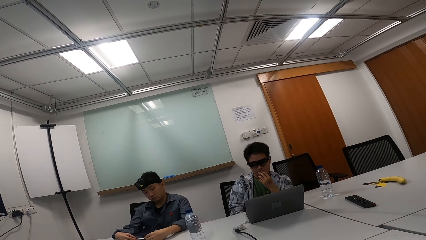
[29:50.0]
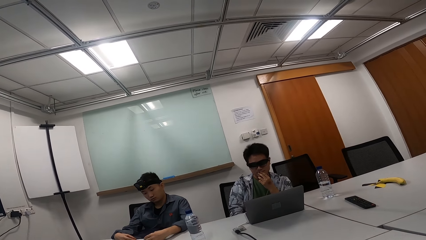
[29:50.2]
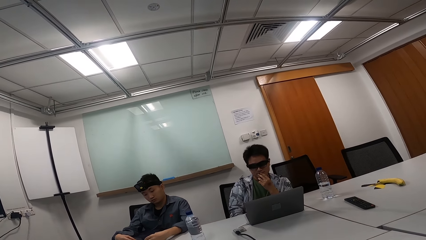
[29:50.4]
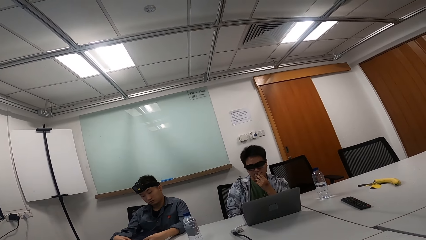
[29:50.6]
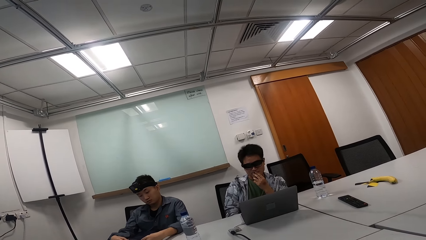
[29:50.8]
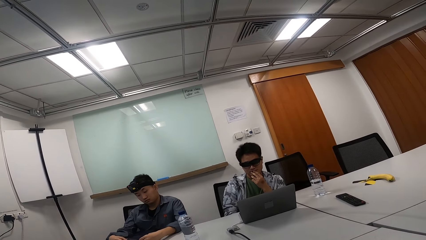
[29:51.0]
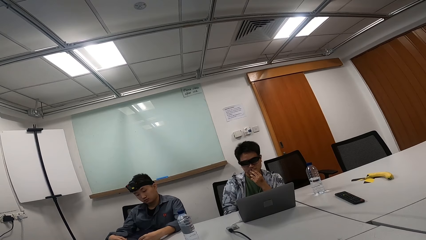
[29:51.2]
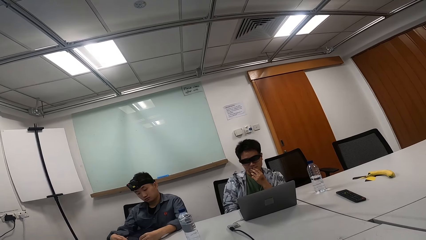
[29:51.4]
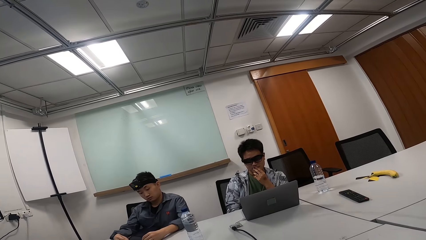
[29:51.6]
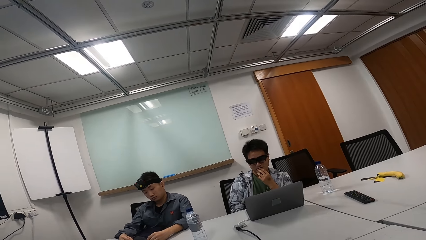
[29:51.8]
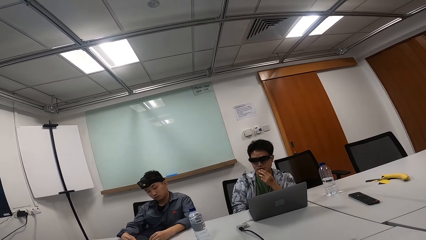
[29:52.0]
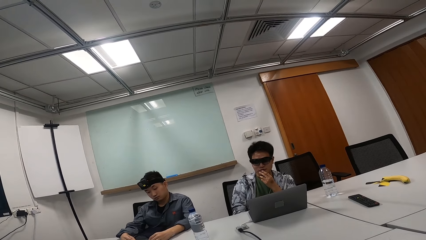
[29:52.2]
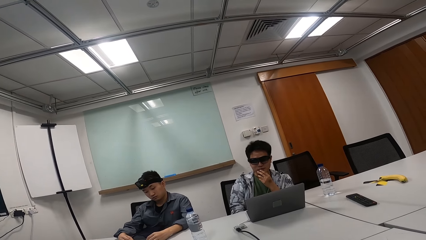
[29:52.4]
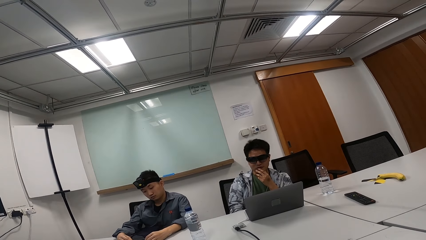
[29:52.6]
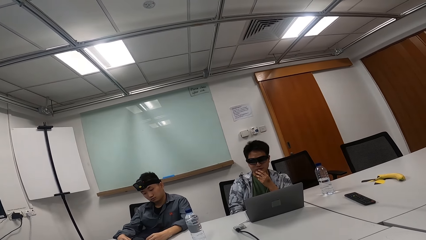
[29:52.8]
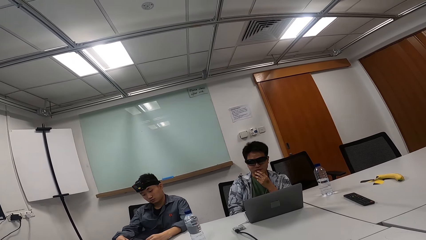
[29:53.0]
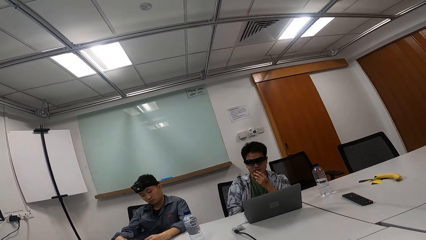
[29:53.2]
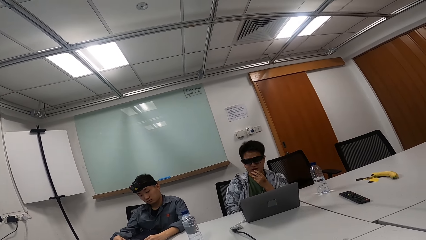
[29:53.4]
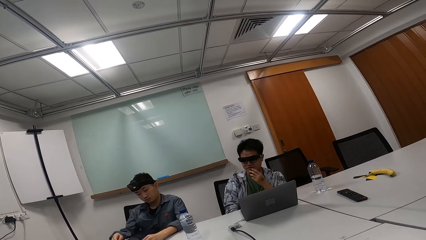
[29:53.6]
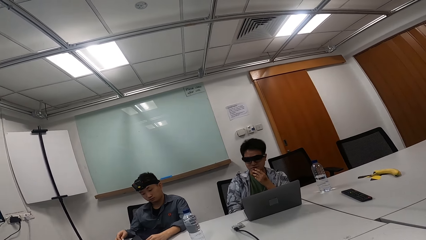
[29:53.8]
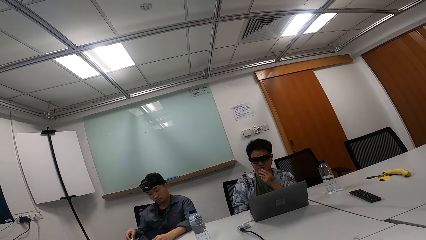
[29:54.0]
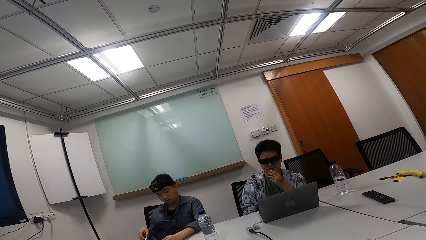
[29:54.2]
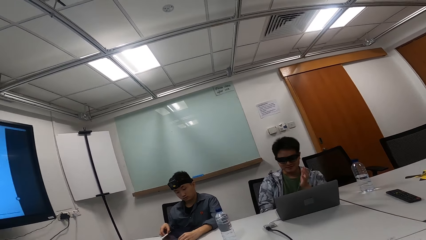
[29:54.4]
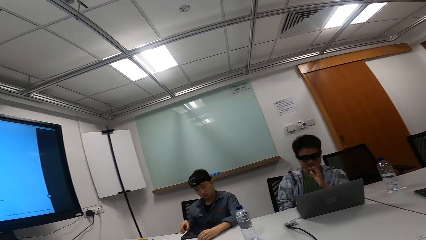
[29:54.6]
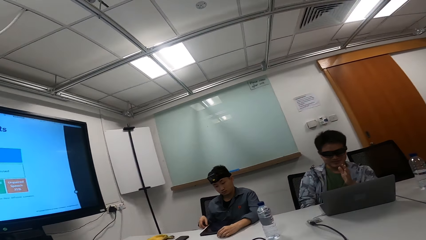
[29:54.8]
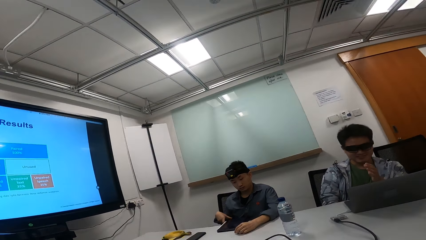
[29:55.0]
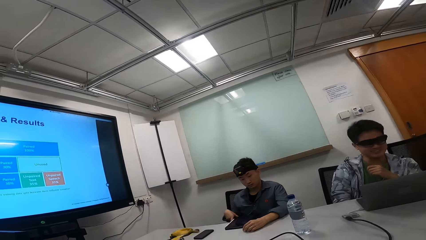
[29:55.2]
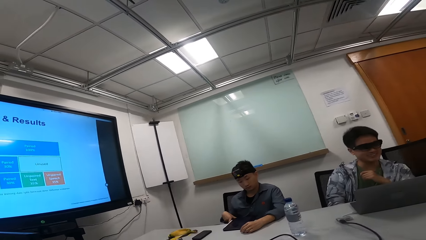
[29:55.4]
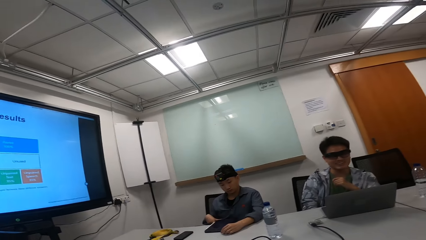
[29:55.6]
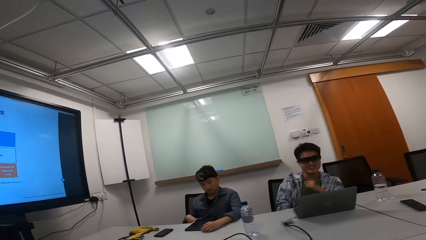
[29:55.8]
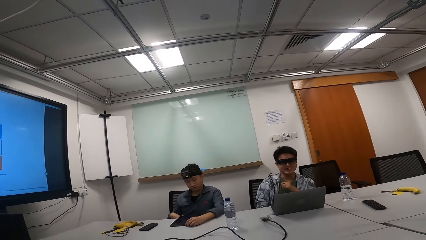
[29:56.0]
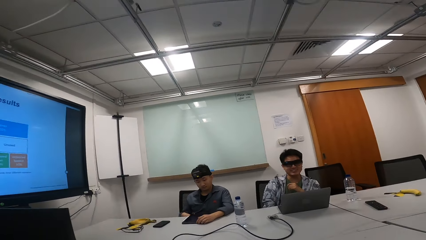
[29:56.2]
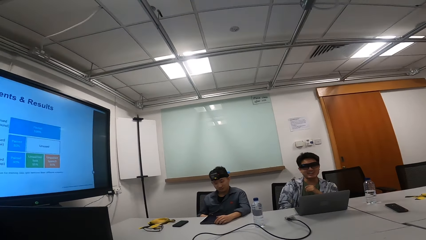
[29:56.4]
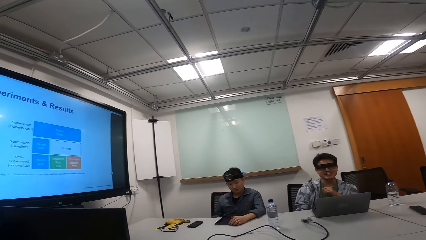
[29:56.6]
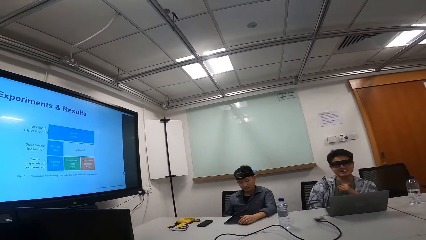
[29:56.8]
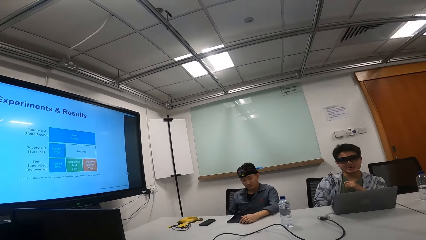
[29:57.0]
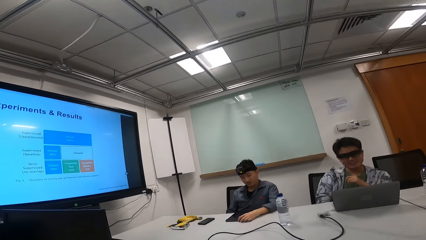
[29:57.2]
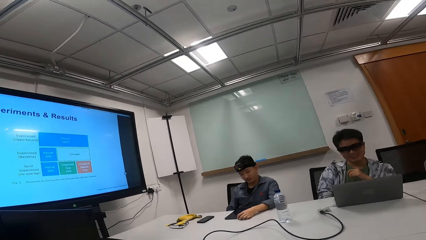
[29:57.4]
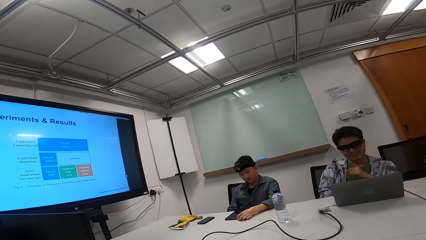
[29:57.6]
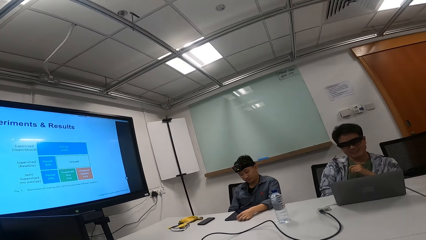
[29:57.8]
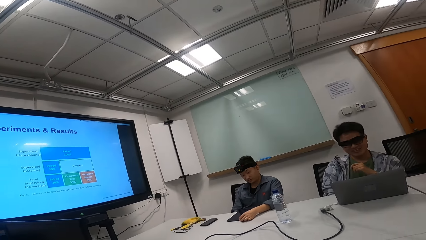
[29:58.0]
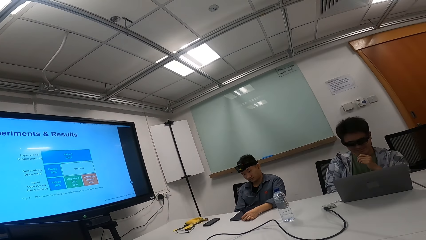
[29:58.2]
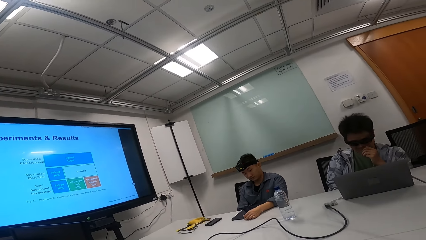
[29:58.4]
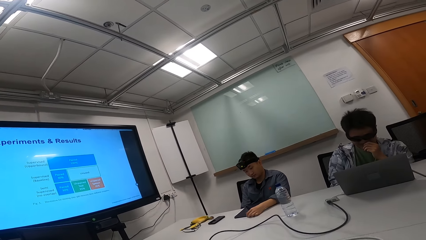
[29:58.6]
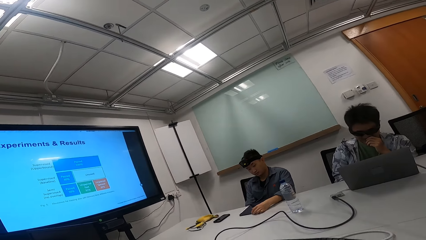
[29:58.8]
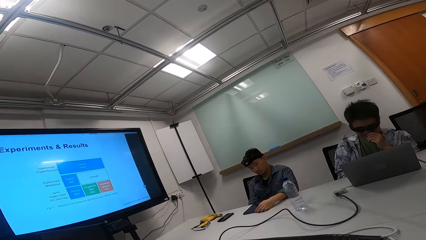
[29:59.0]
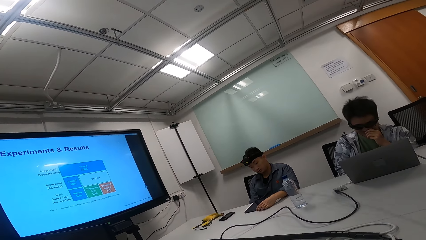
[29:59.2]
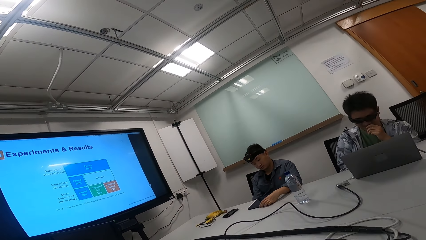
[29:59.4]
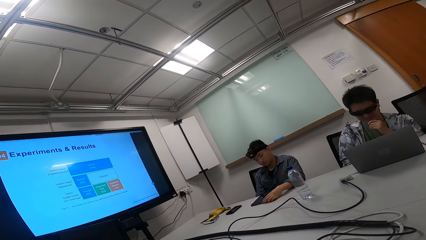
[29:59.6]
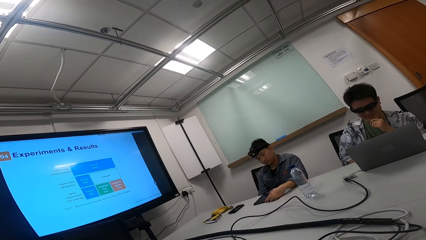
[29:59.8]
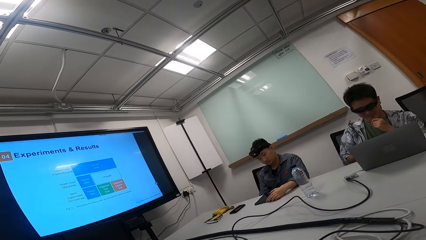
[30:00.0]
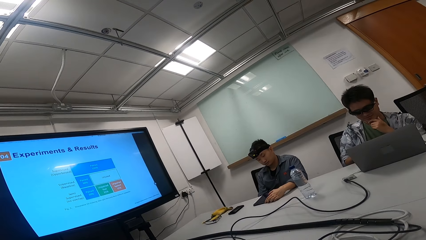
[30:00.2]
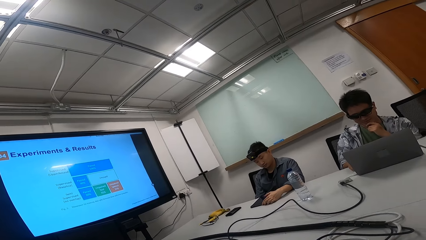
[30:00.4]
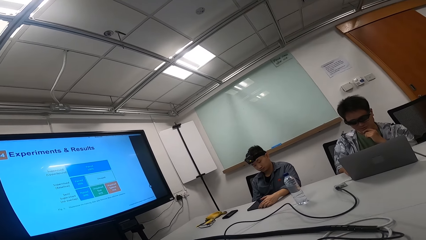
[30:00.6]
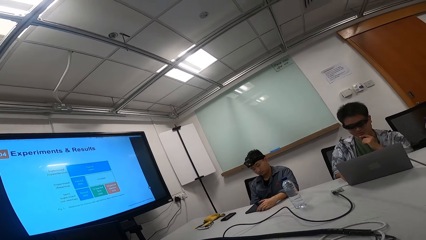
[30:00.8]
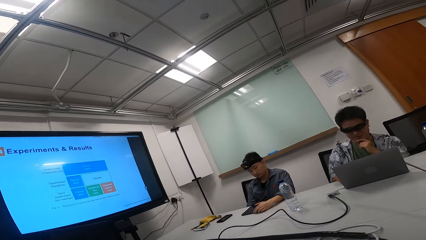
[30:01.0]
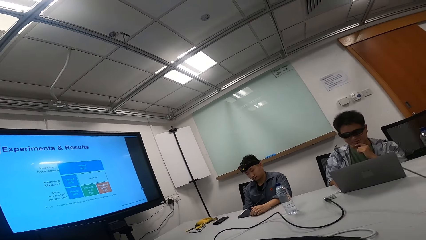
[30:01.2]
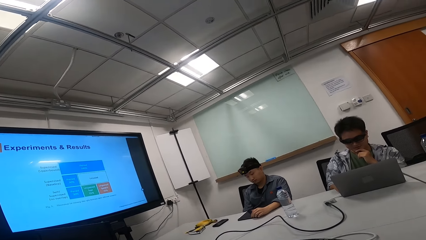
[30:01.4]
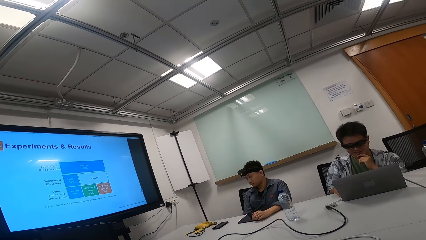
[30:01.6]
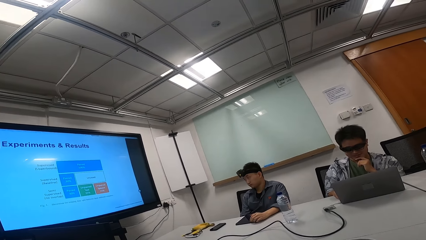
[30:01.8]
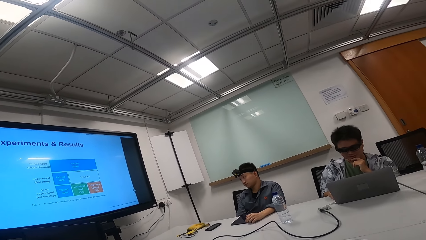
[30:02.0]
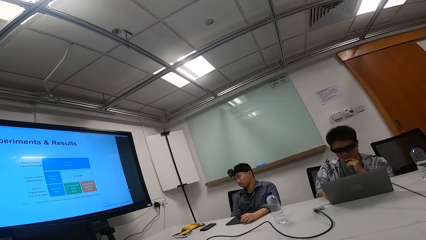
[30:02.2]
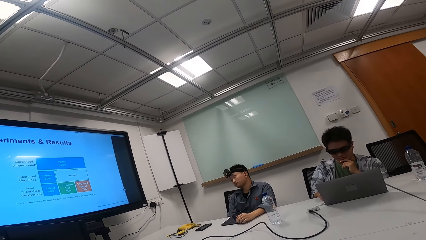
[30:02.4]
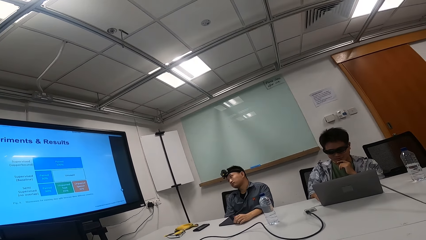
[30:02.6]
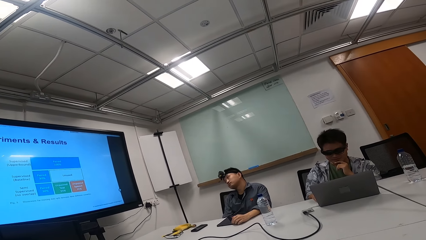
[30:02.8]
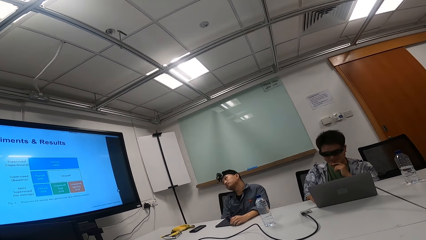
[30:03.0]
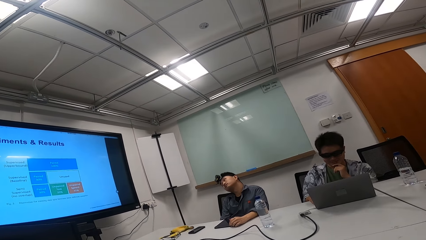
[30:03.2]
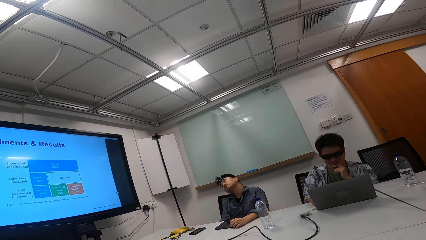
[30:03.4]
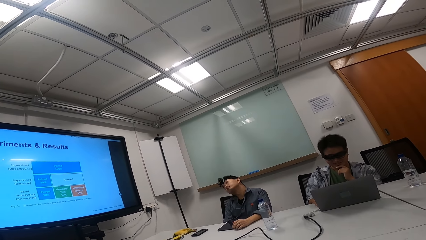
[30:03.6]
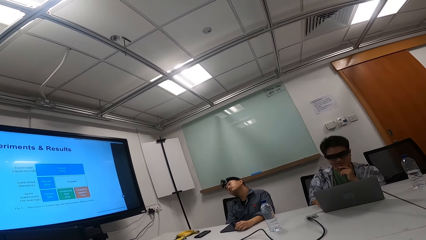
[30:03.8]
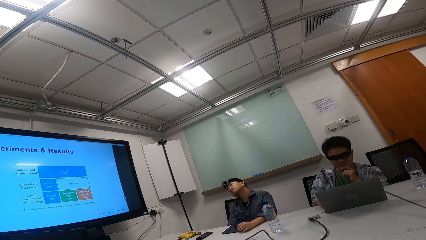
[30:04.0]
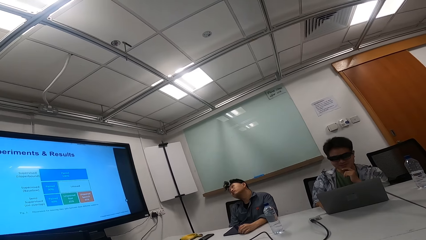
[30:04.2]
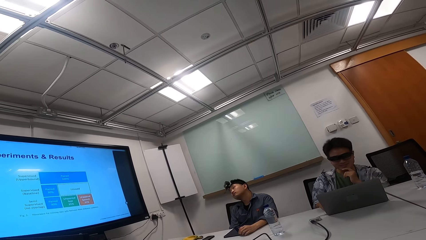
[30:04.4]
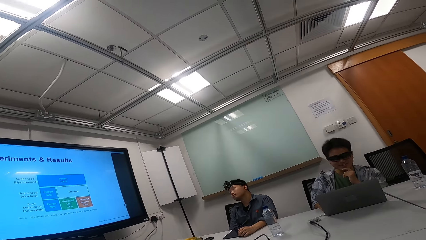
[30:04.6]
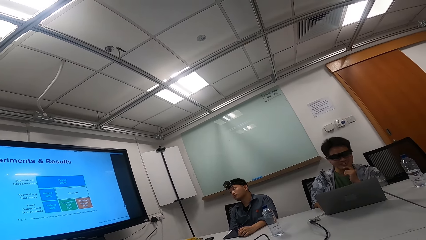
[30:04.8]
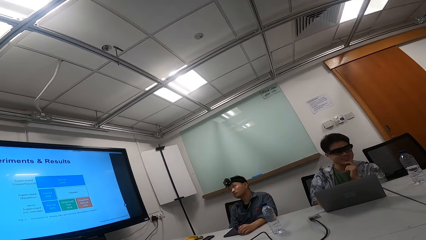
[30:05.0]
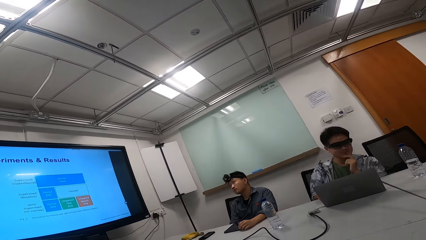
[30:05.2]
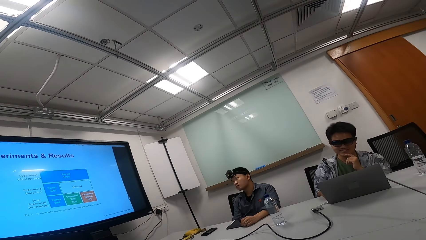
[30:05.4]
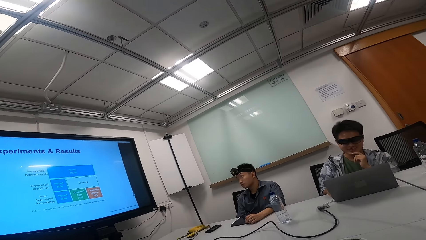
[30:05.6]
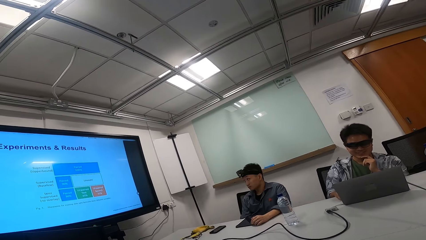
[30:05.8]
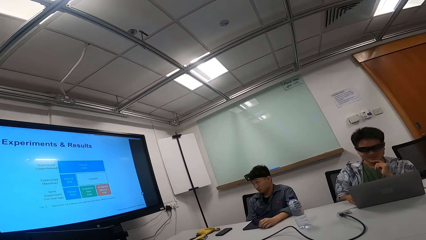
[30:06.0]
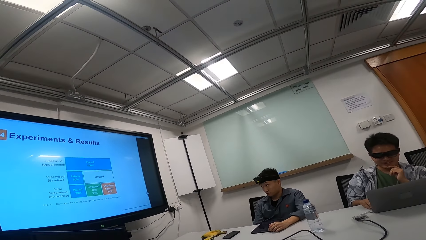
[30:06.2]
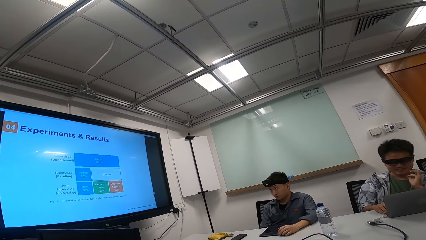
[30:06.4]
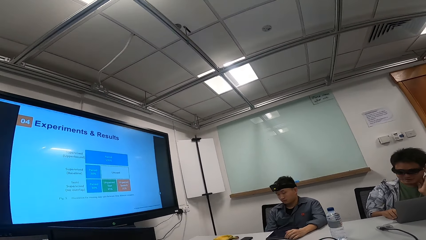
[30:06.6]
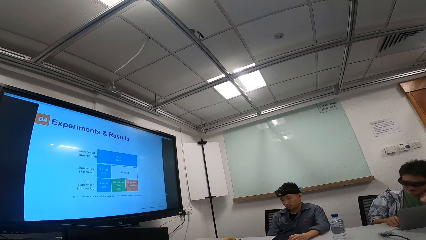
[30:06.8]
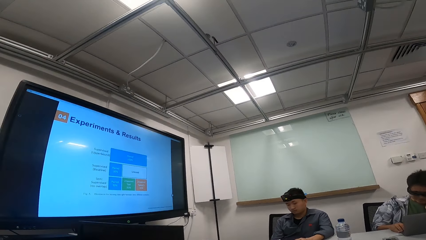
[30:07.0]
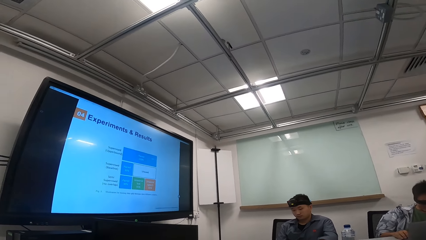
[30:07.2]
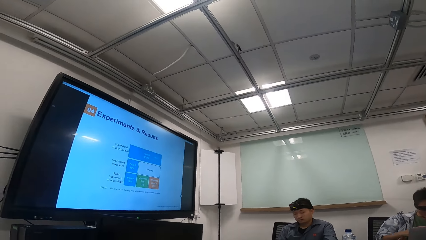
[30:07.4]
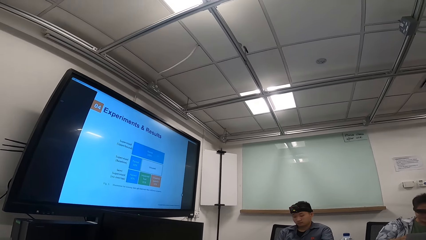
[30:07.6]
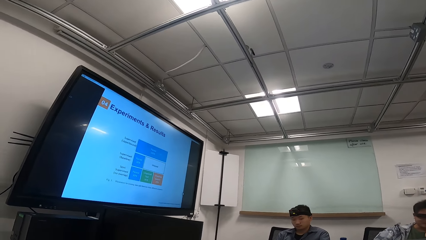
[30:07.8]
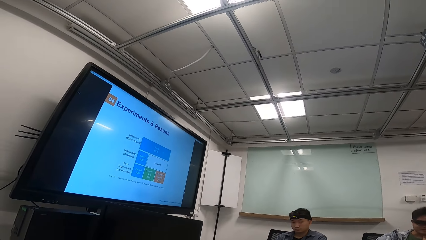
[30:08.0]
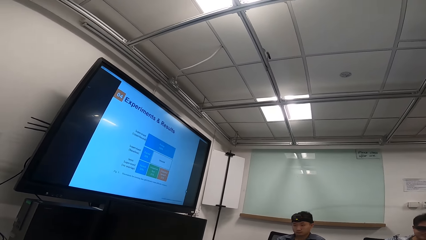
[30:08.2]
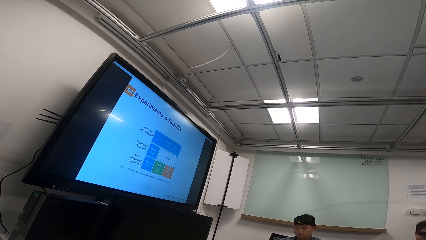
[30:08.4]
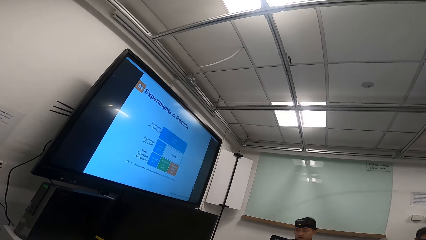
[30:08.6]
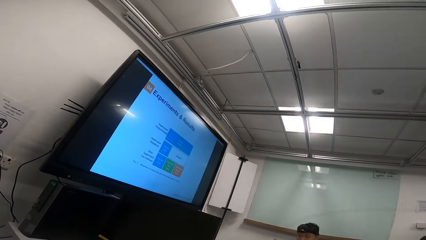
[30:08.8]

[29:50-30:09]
A man talks with the camera wearer while moving his hands up and down. The camera wearer laughs with colleagues. They look around. The man converses with the camera wearer. The camera wearer looks around.
